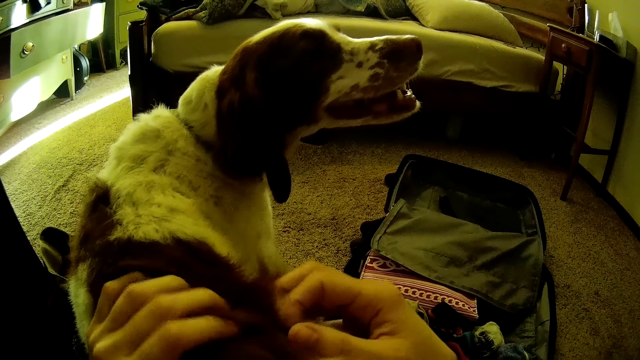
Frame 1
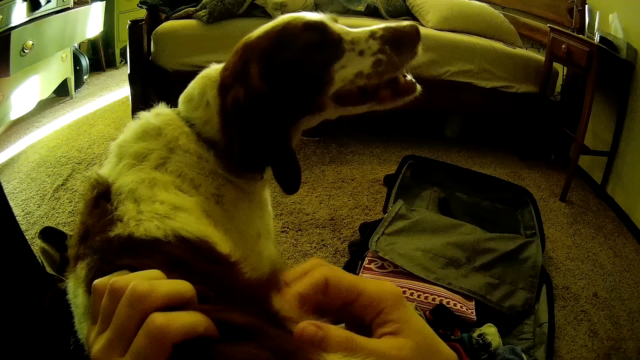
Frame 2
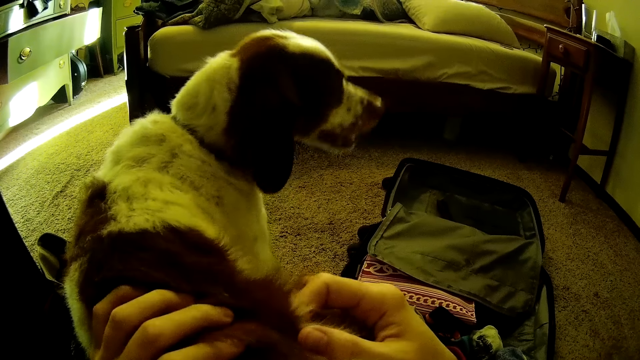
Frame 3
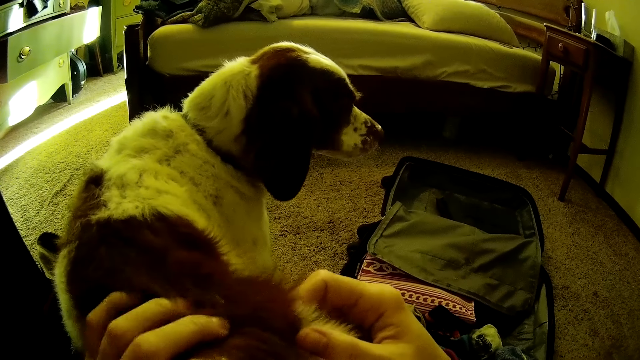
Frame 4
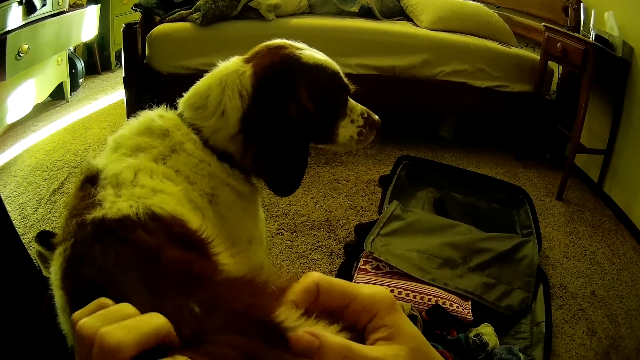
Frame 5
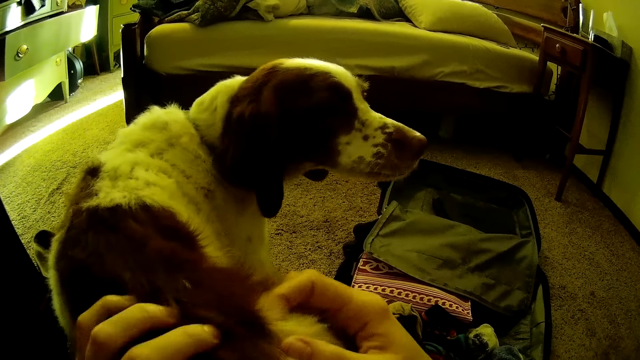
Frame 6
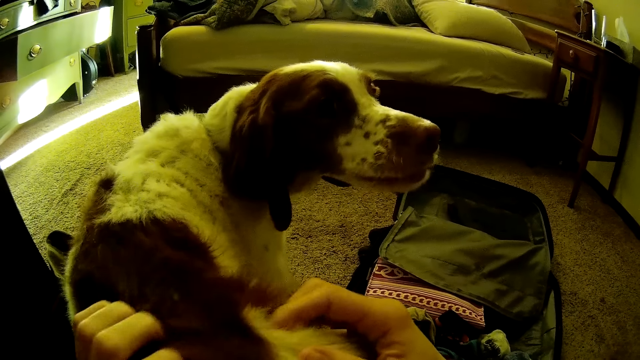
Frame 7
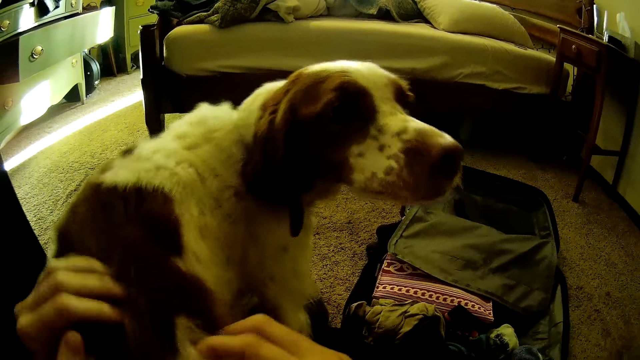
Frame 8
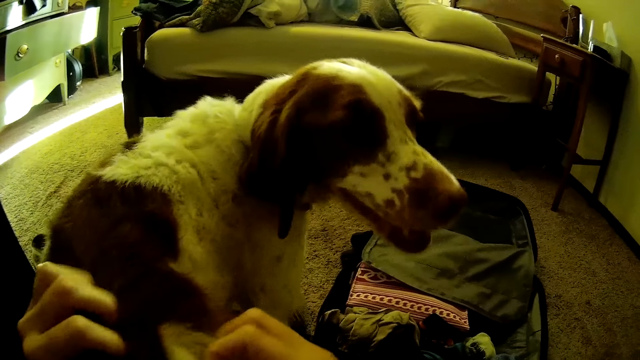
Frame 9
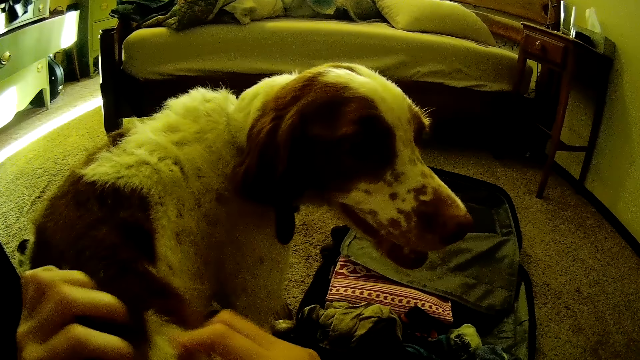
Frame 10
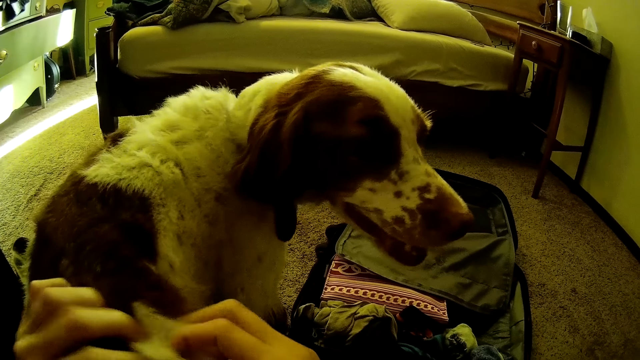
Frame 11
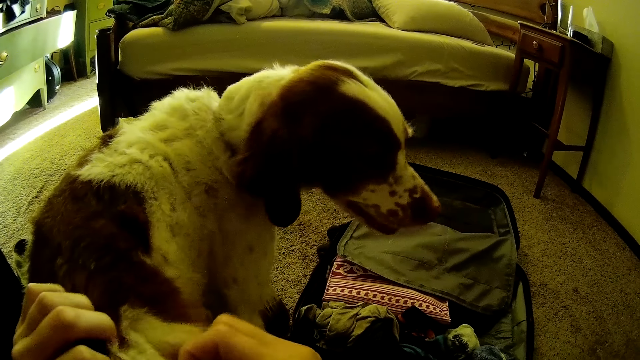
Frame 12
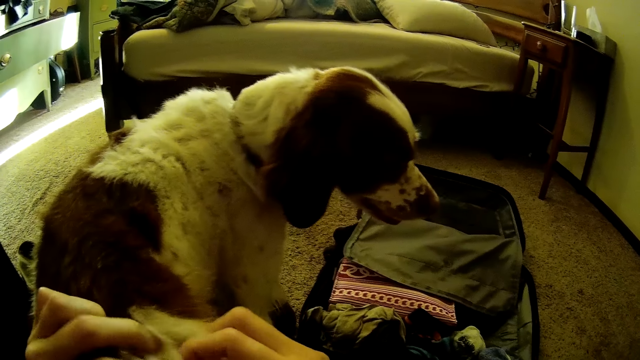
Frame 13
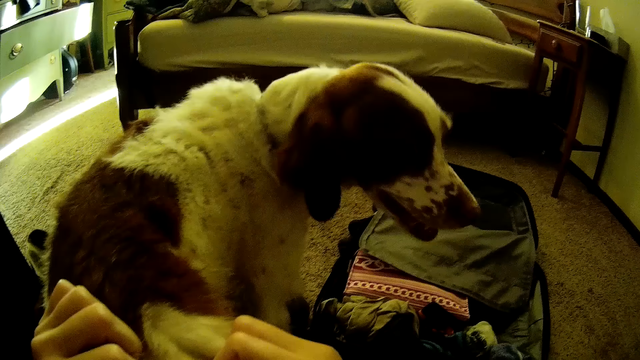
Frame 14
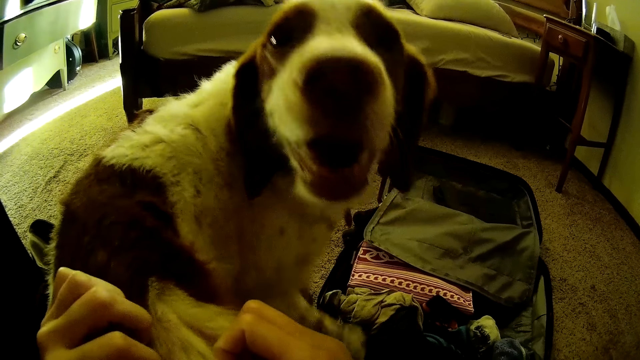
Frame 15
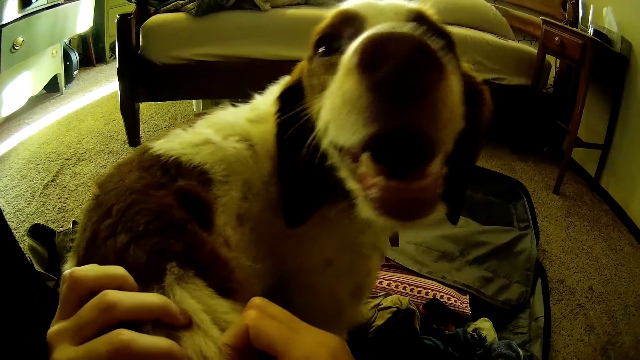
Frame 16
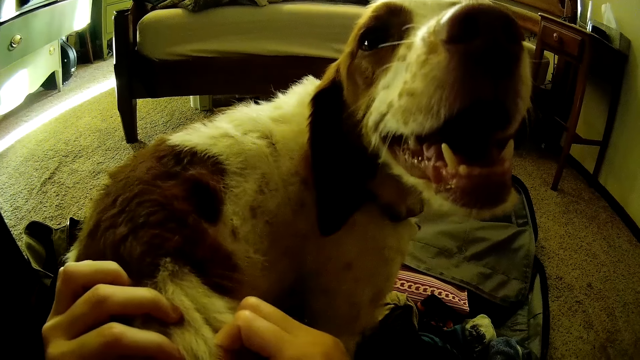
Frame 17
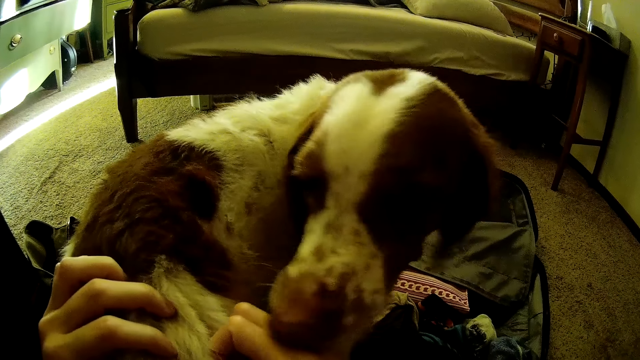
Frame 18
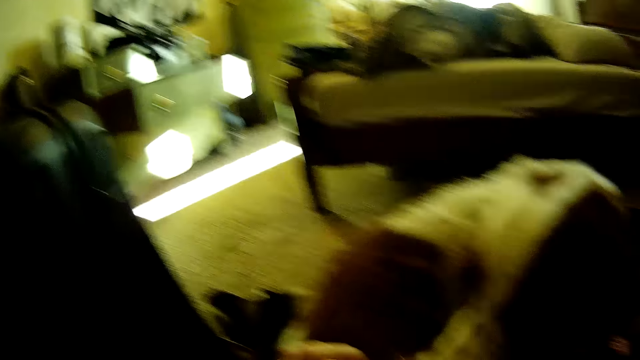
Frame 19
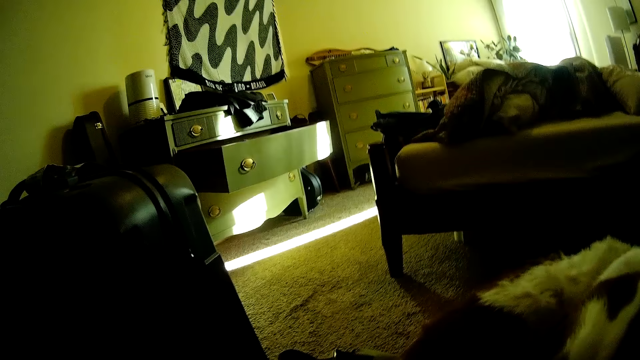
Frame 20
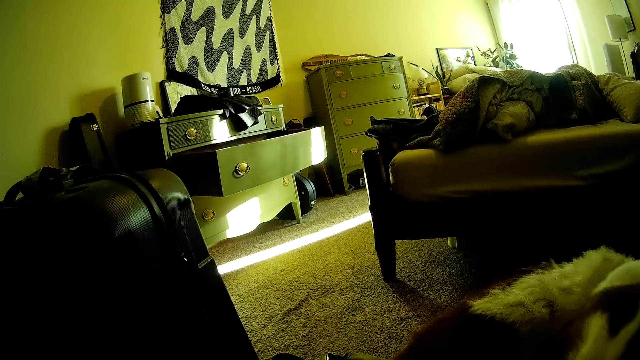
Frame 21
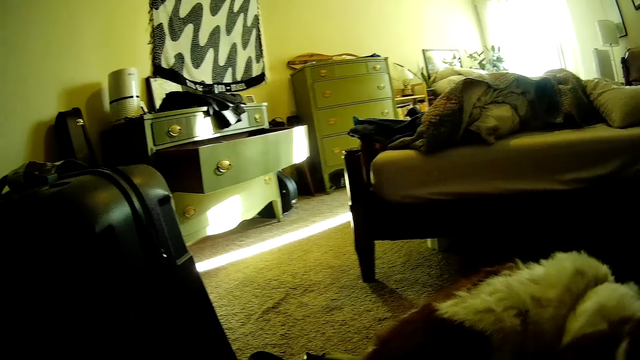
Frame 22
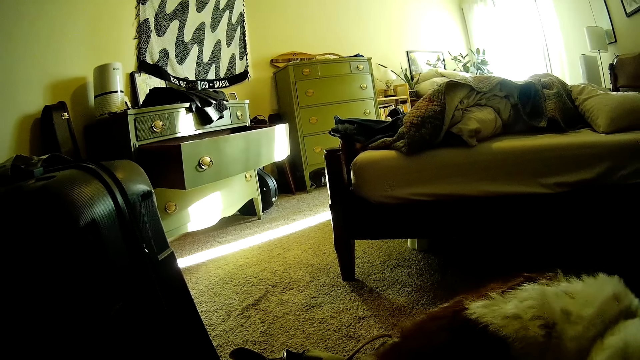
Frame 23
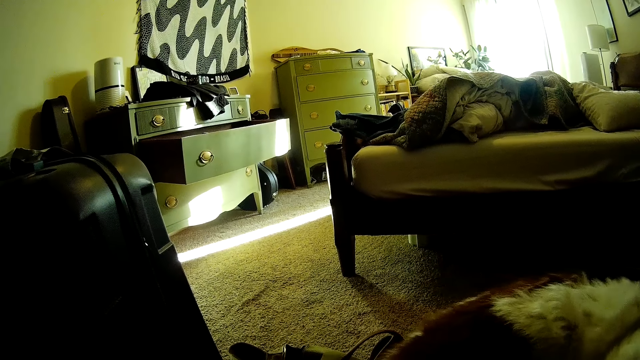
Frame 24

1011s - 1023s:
The camera wearer touches the dog.

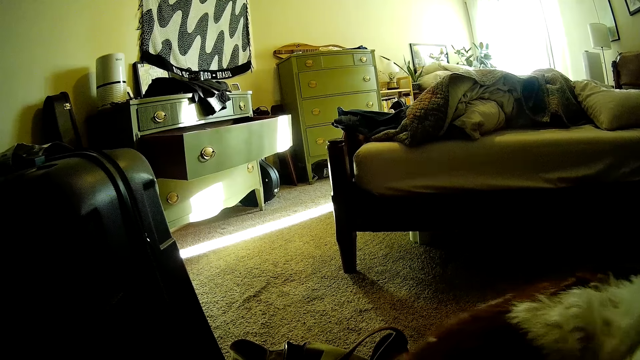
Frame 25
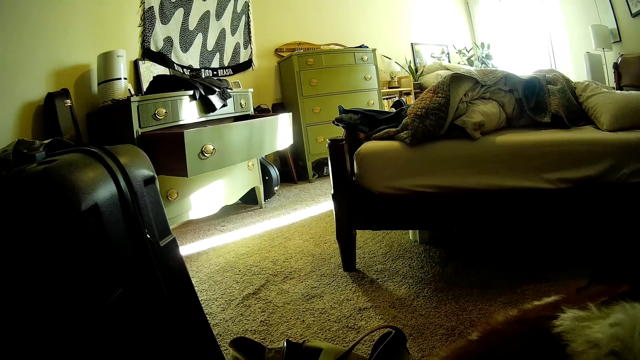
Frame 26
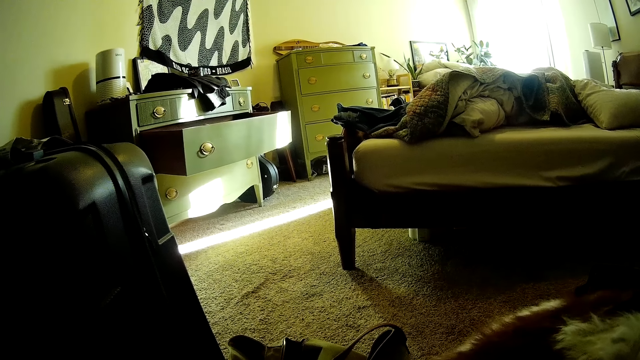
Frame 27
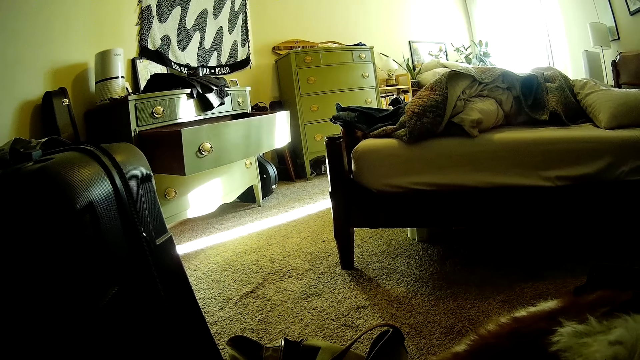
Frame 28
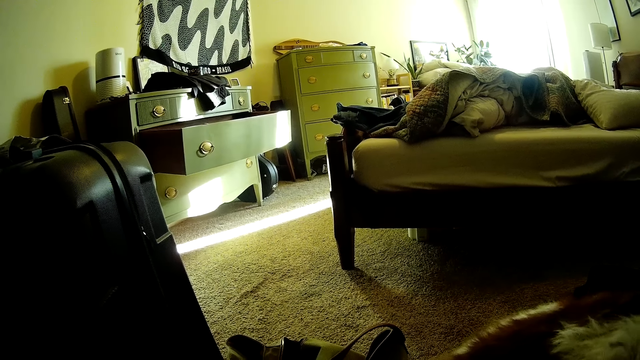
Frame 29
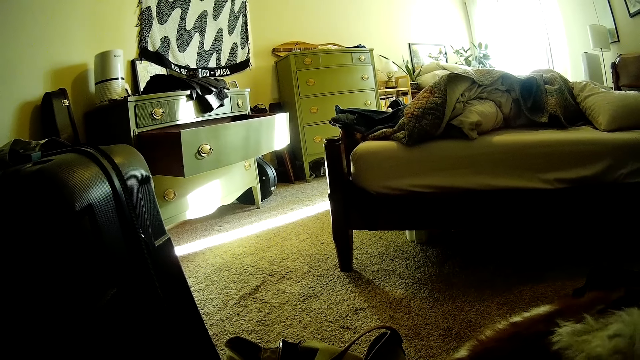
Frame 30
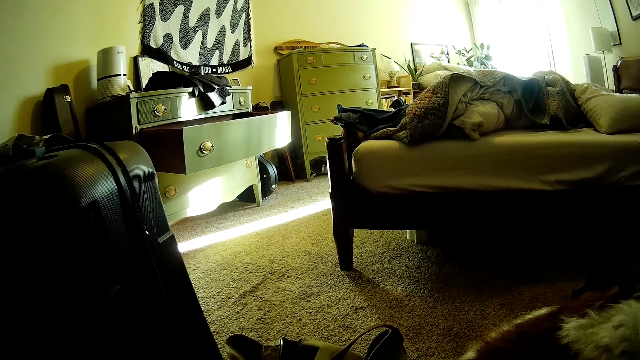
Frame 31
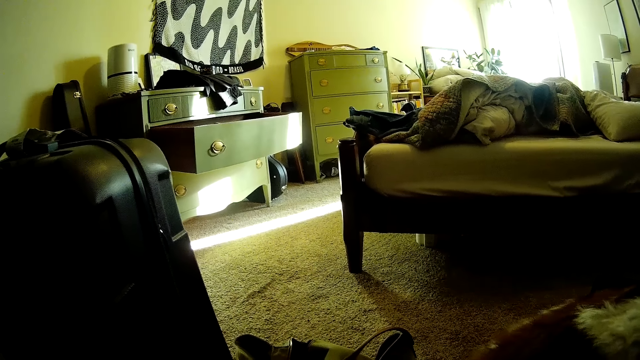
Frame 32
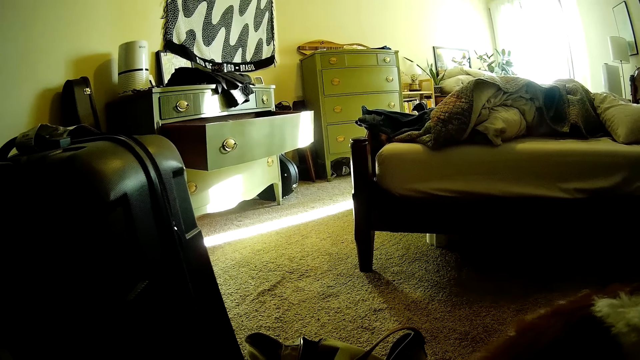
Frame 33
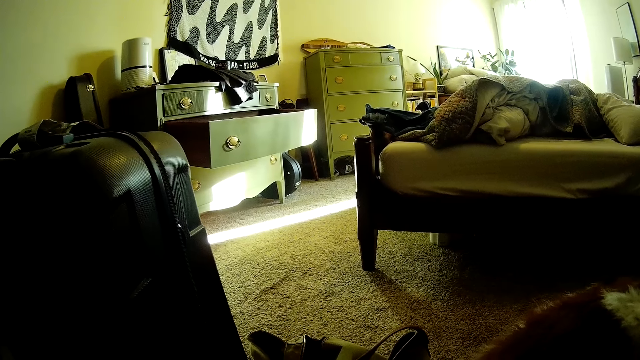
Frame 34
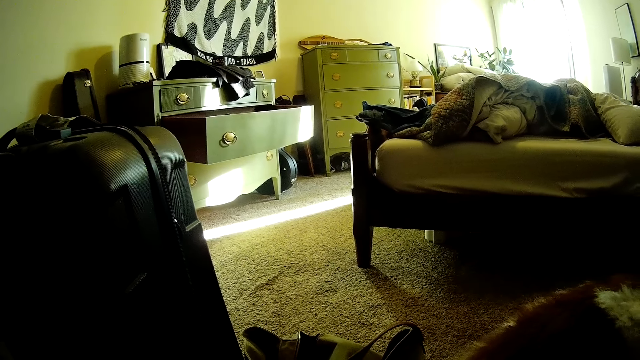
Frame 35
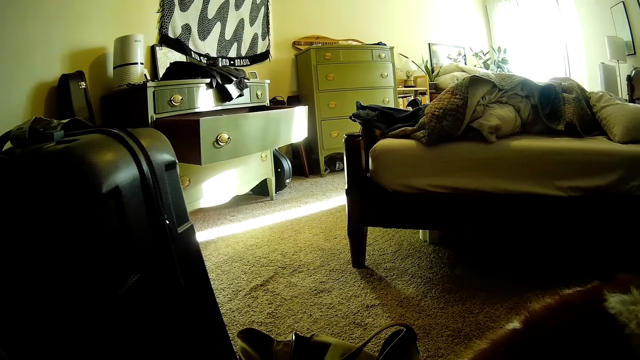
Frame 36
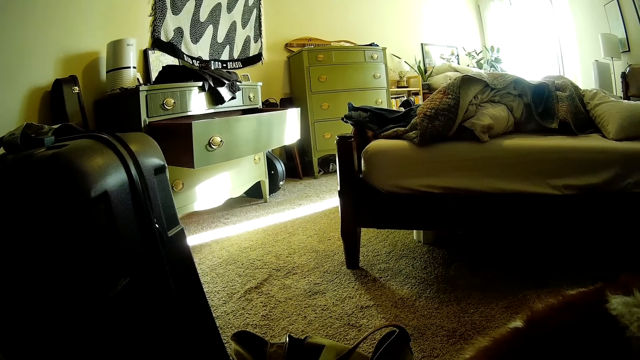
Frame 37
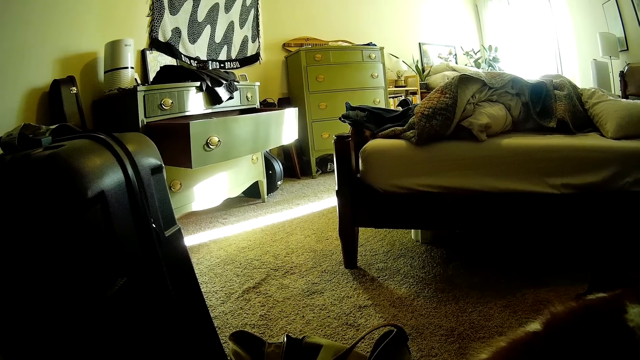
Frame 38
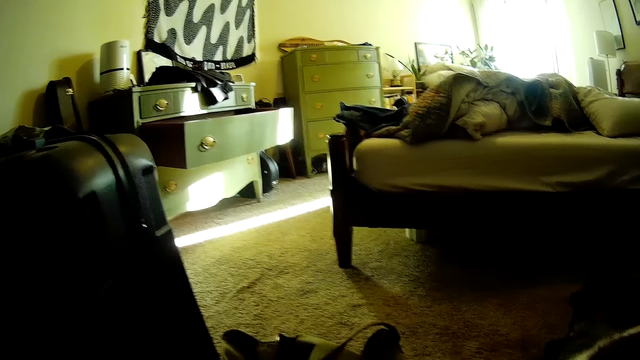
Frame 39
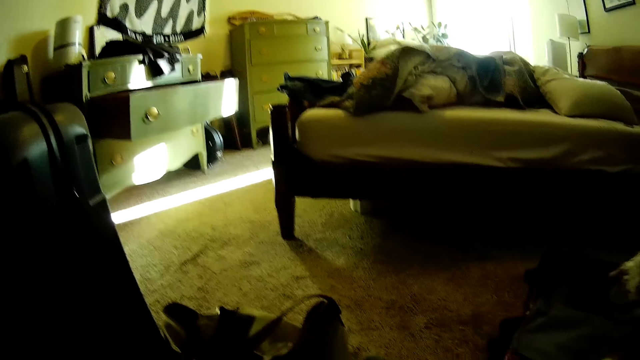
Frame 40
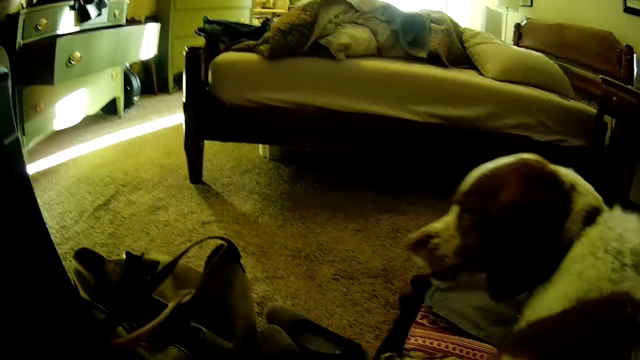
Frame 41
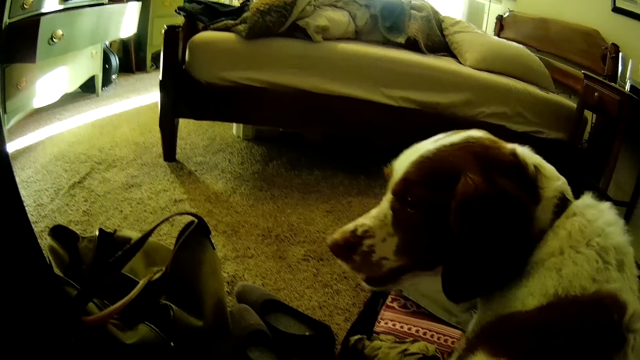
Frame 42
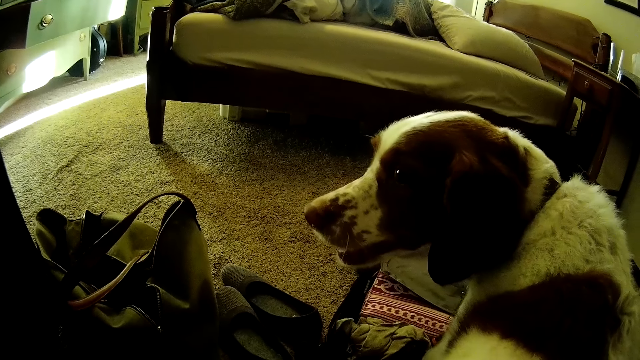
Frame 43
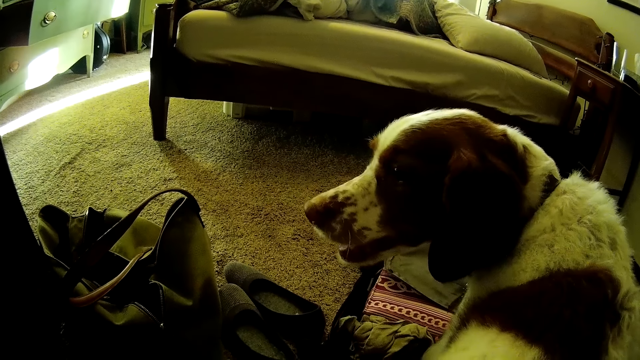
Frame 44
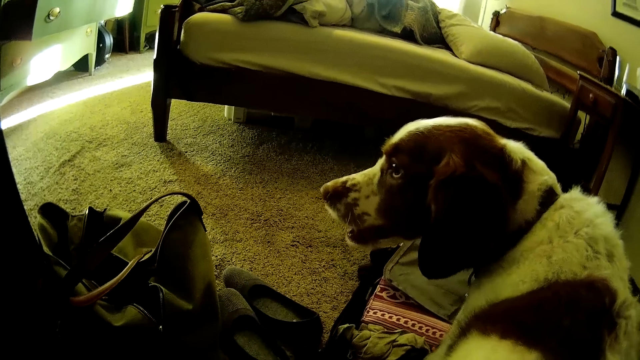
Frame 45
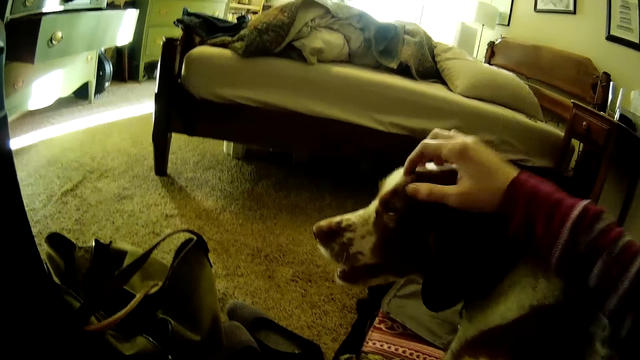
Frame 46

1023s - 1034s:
The camera wearer pets the head of the dog with her right hand.
